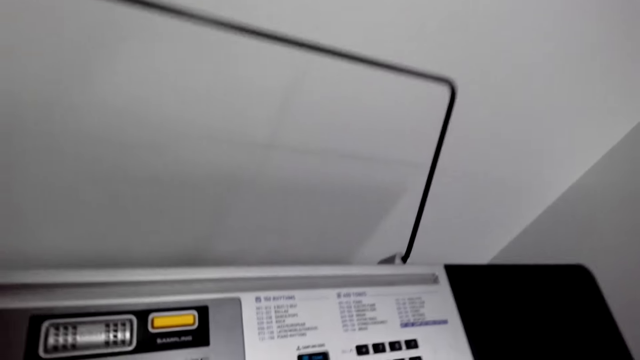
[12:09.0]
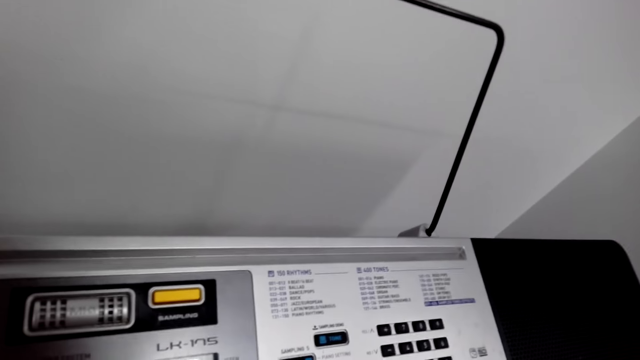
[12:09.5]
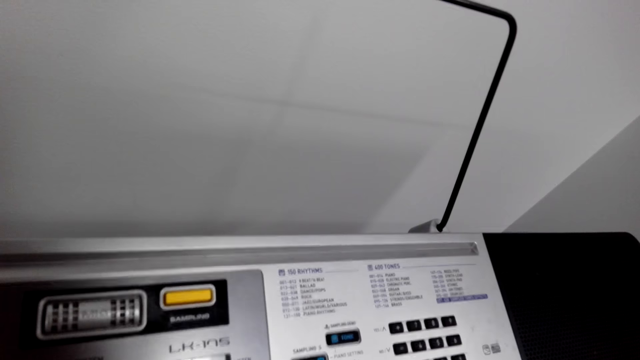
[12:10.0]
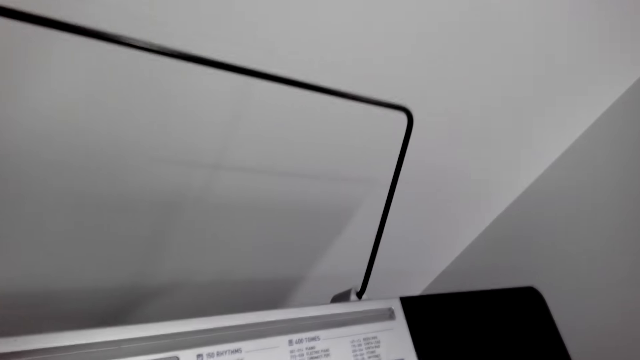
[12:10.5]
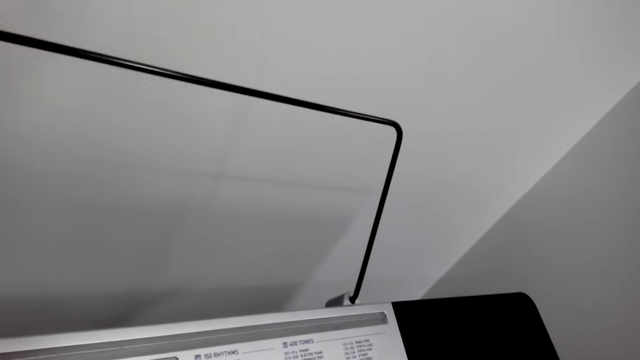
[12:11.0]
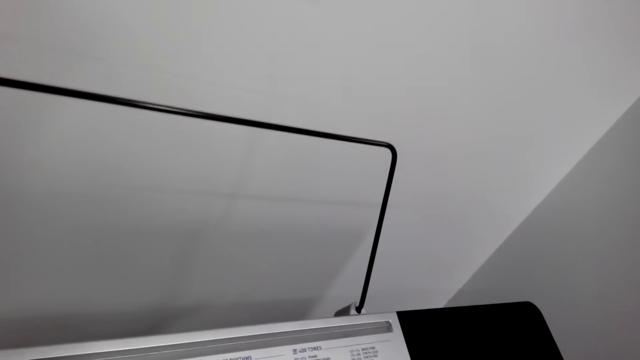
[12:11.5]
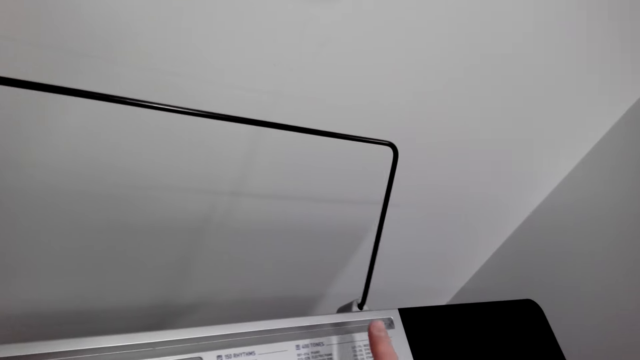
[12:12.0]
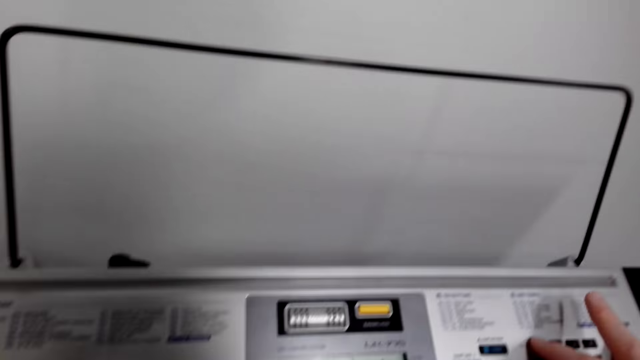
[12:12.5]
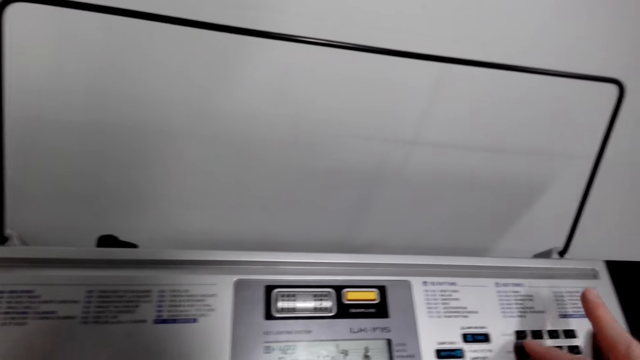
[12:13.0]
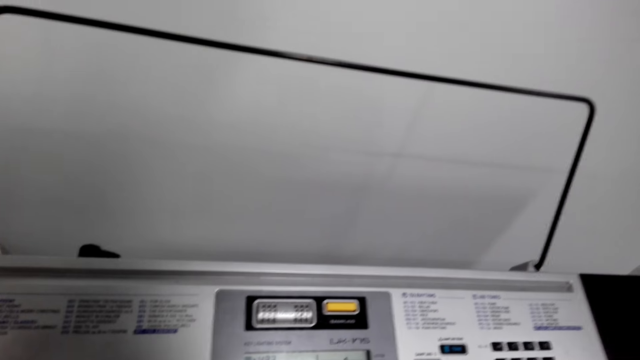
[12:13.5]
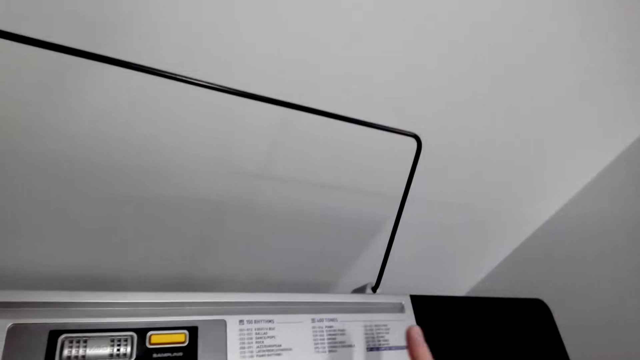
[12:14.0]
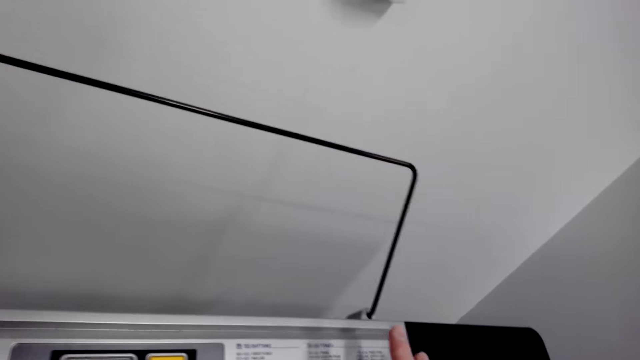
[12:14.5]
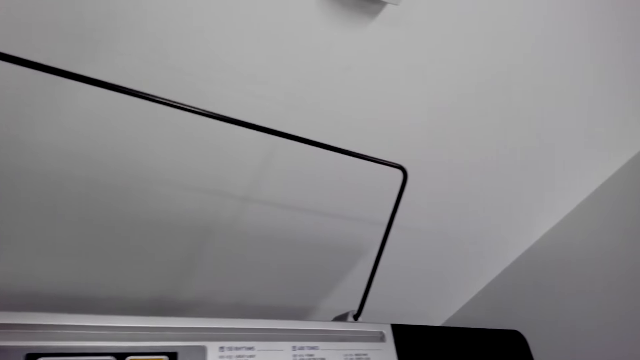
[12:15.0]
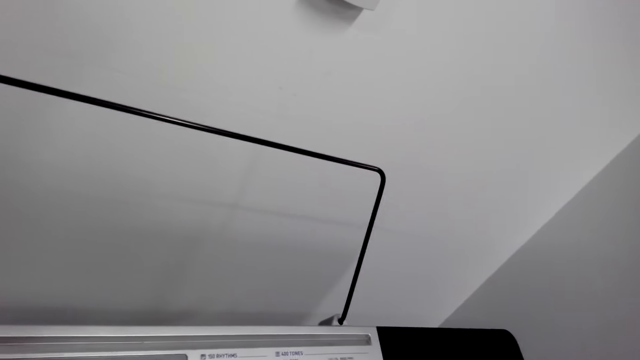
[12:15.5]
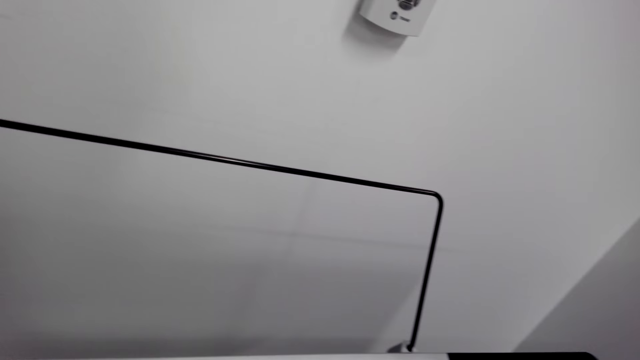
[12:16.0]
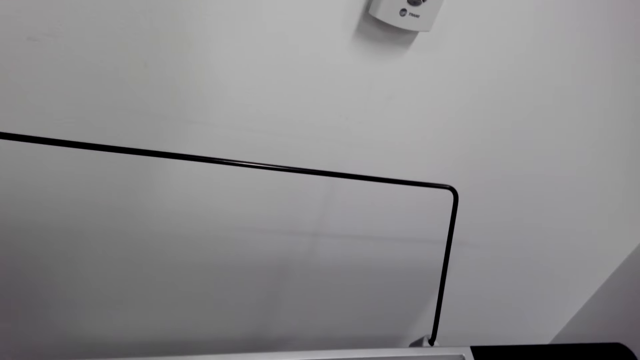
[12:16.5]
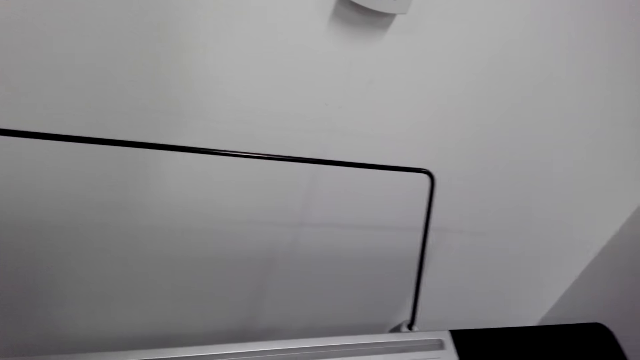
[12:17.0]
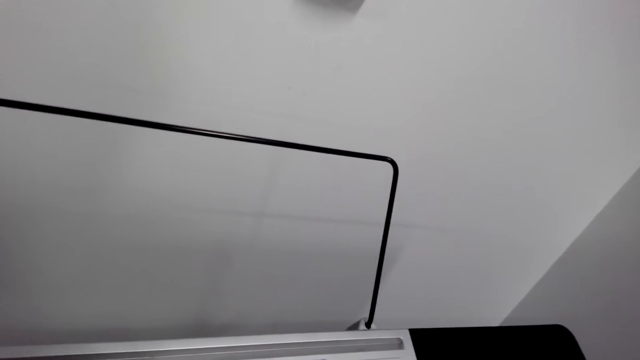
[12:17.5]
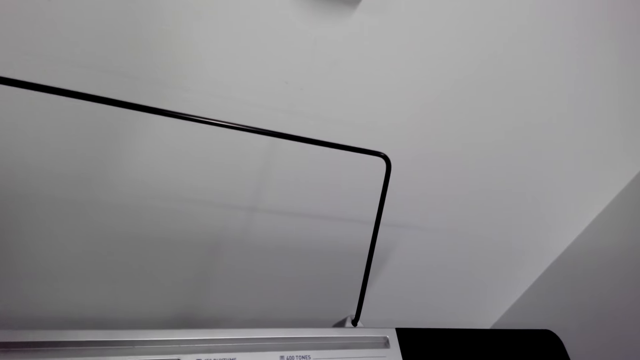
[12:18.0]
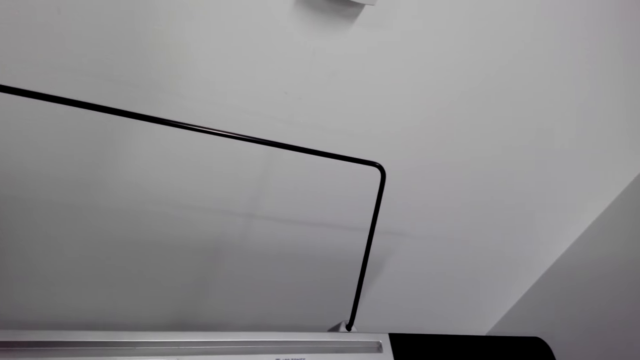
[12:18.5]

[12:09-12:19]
The camera wearer operates the piano. They look around.

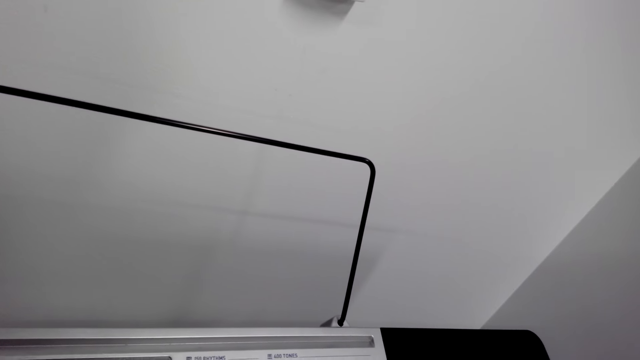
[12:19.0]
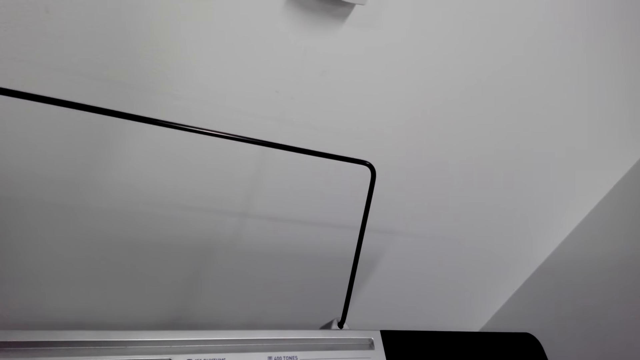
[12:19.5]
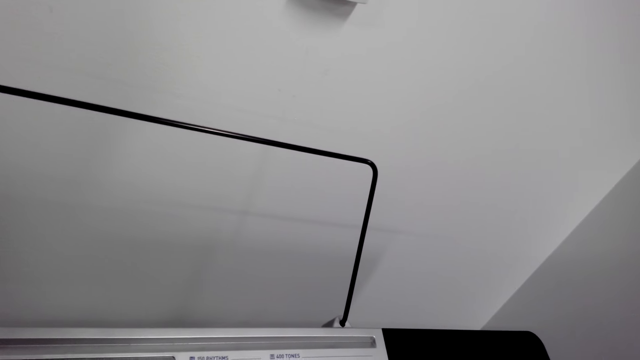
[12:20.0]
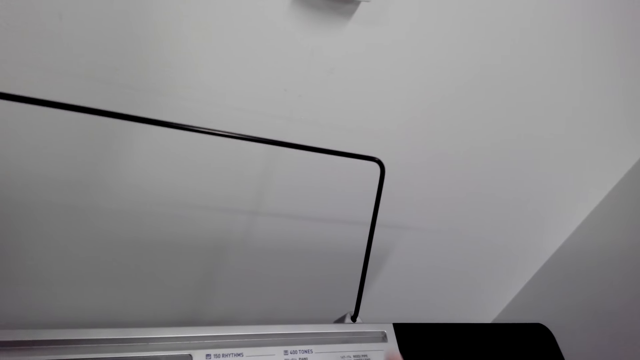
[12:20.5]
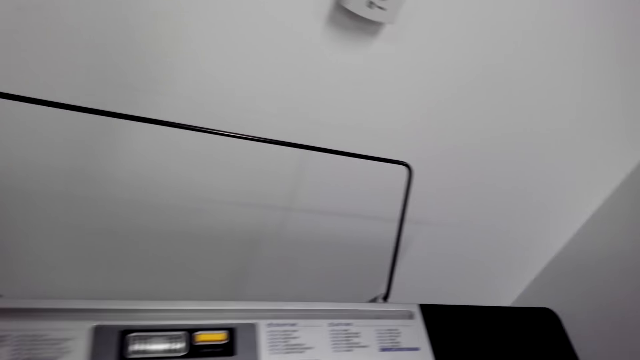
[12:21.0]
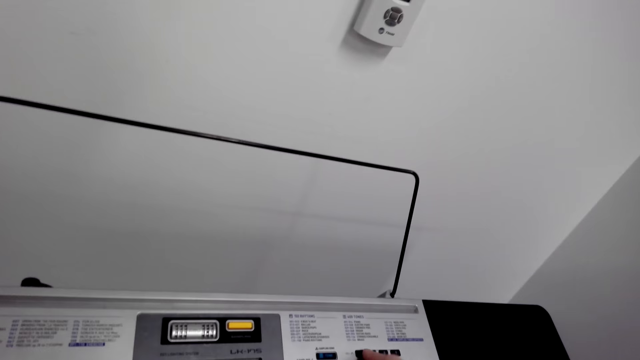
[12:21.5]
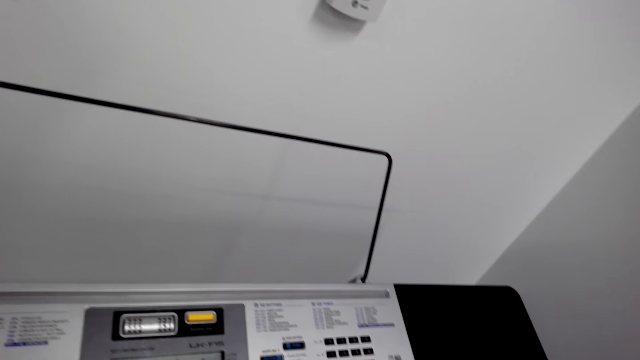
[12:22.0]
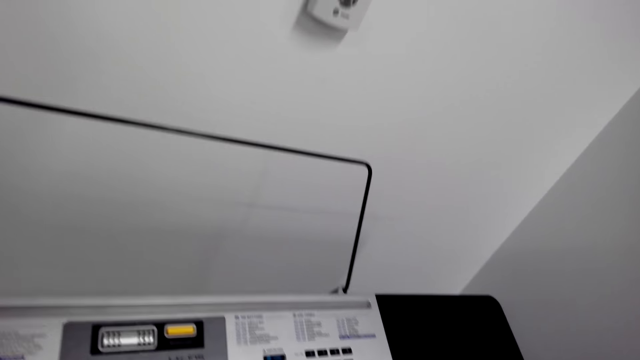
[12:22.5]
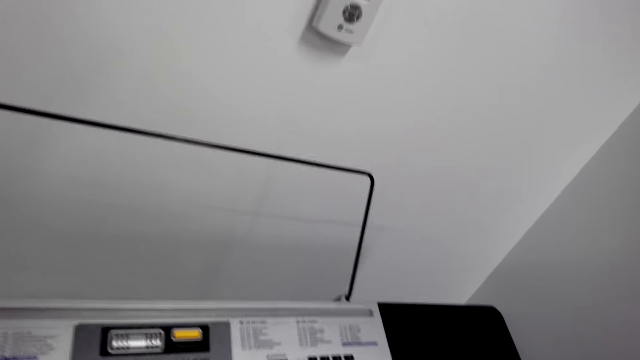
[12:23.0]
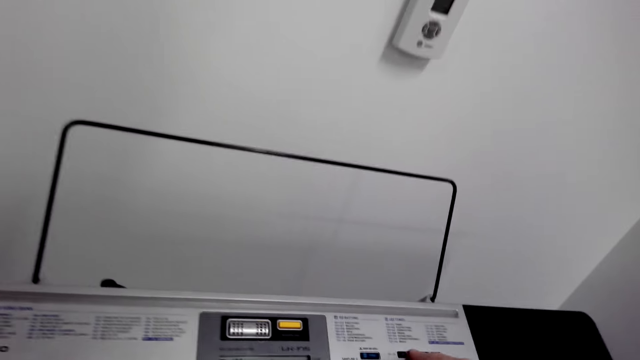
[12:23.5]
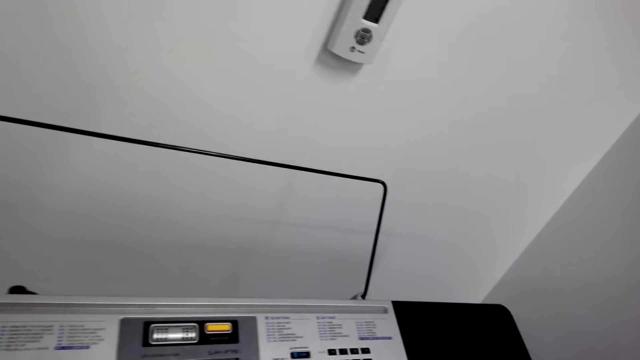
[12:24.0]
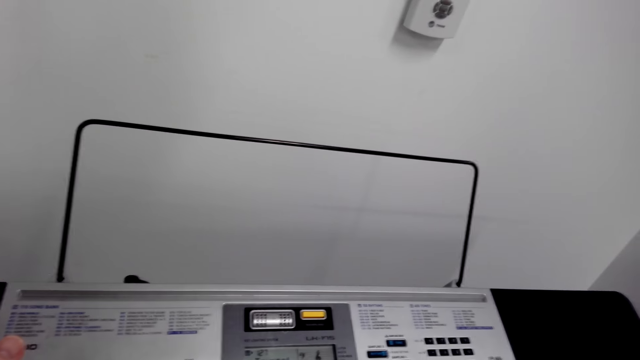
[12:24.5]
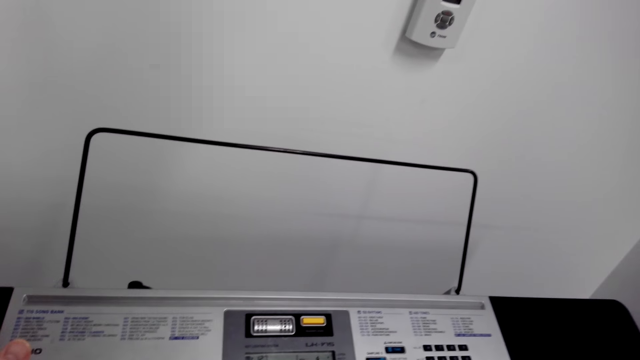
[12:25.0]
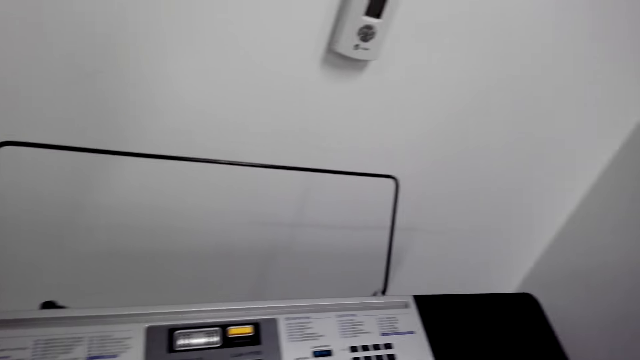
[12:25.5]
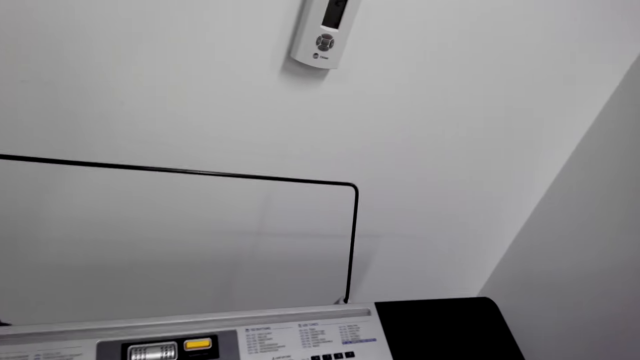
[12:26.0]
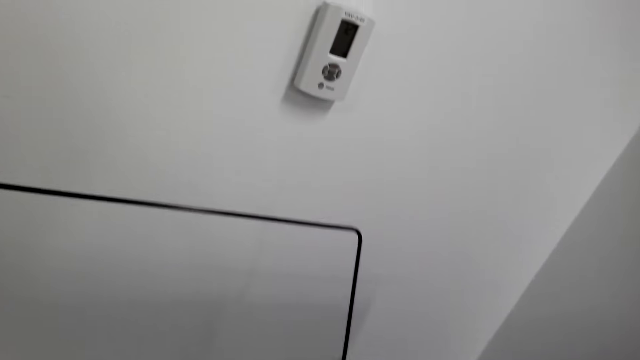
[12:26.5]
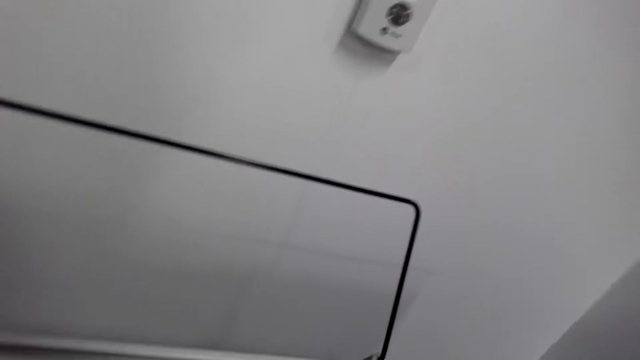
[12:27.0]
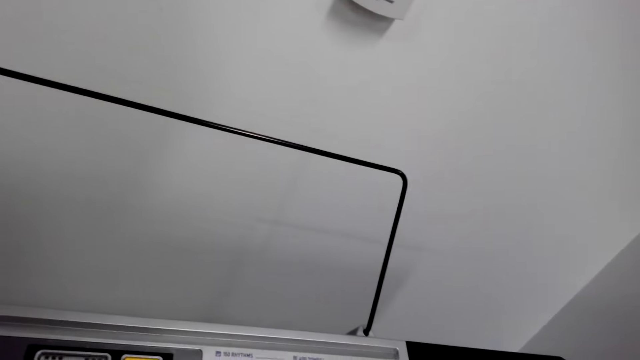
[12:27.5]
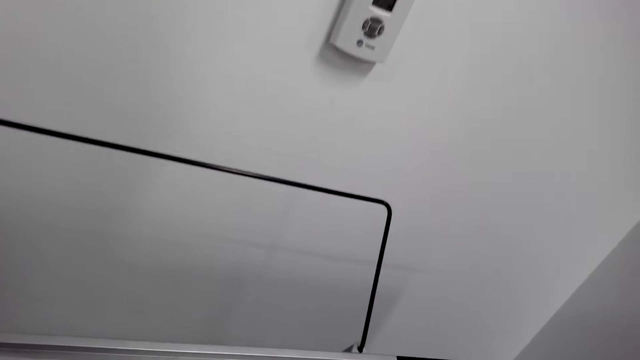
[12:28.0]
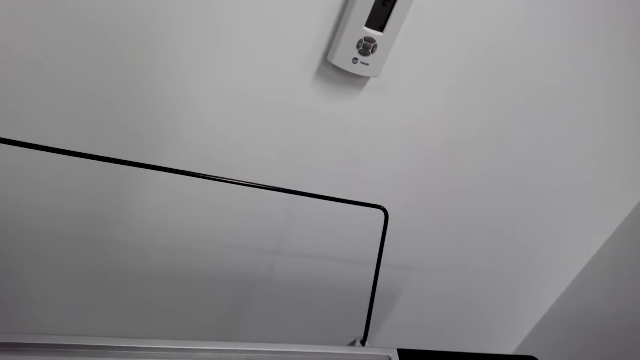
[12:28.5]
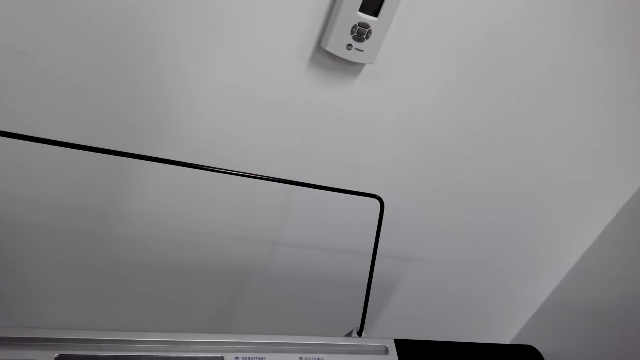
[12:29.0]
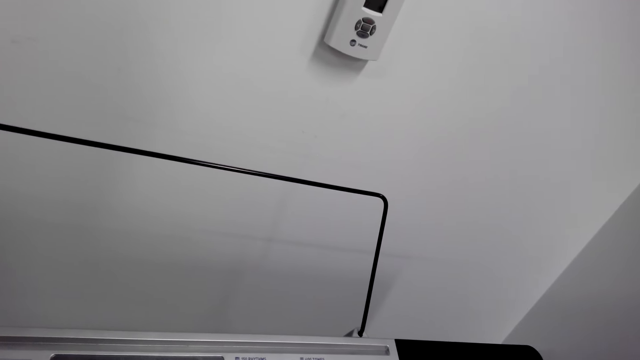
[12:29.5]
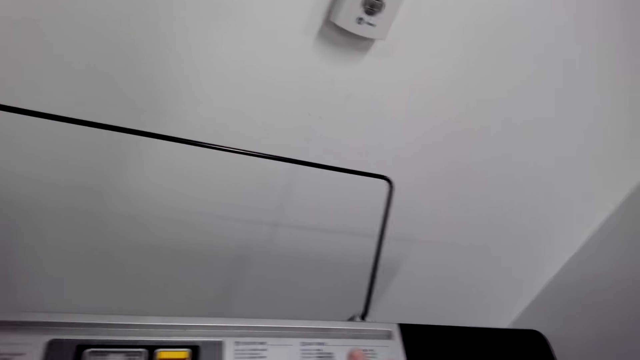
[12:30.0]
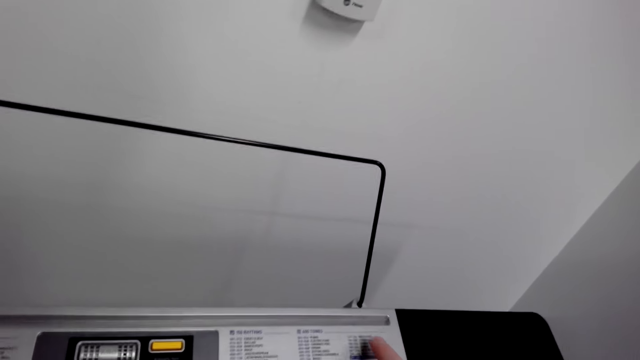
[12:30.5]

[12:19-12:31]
The camera wearer operates the piano. They play the piano. They look around.
